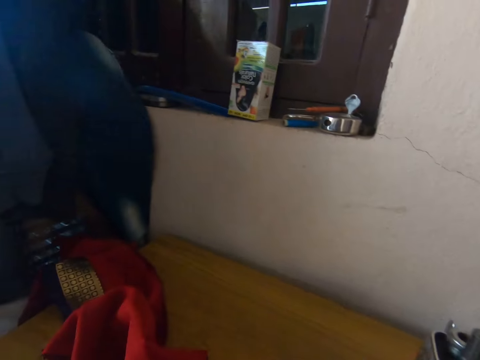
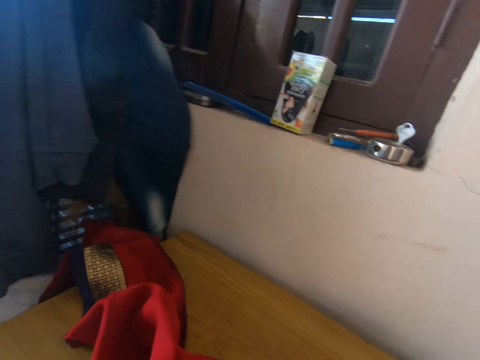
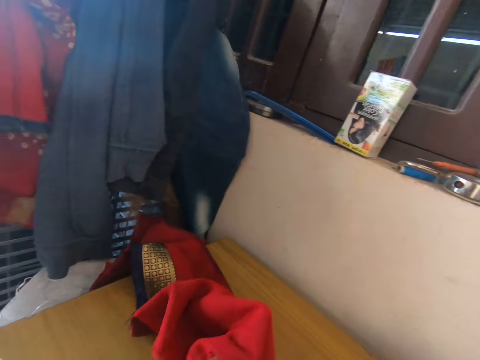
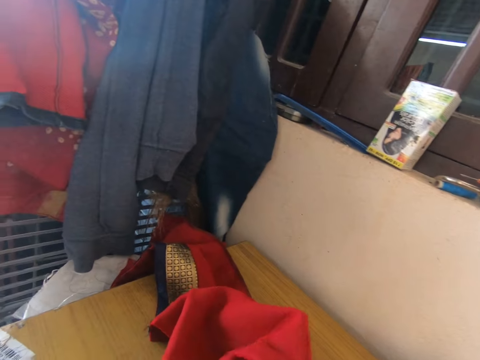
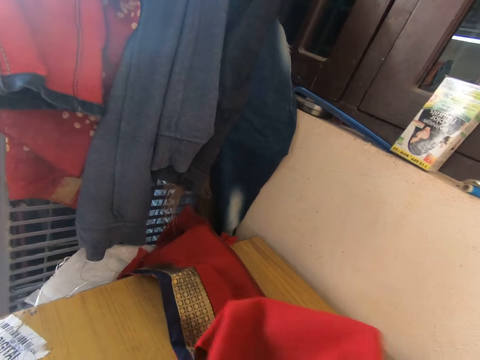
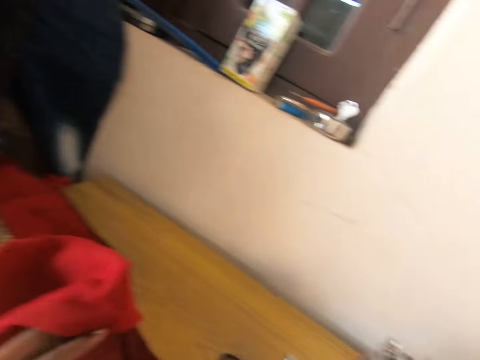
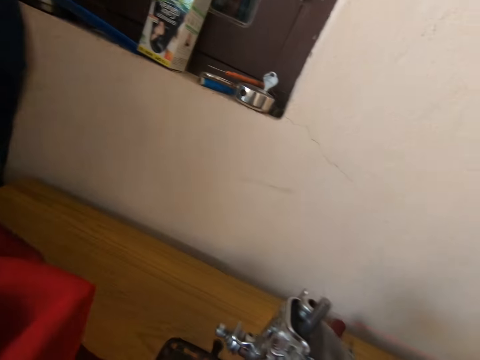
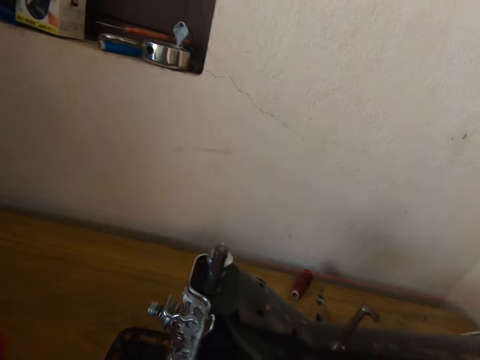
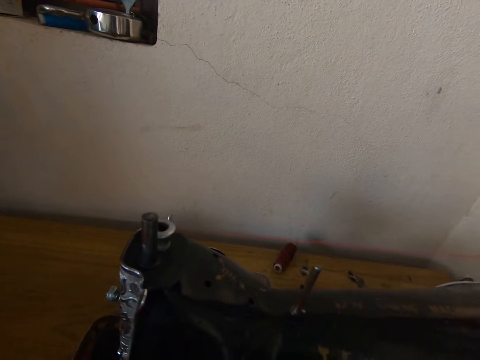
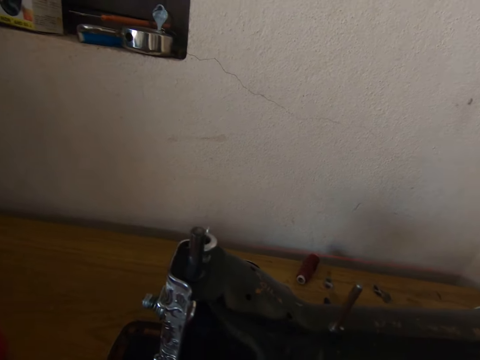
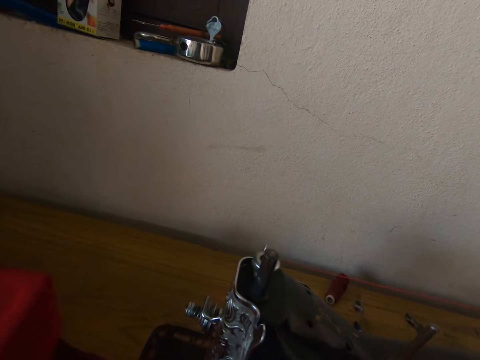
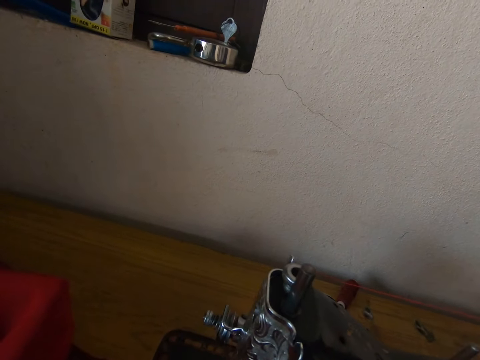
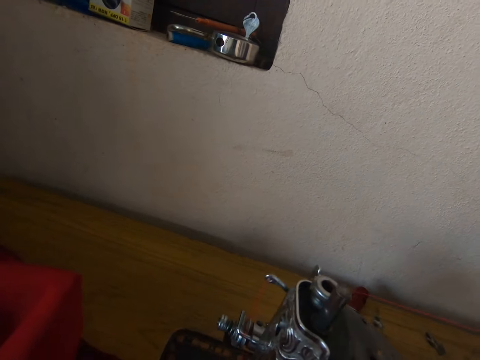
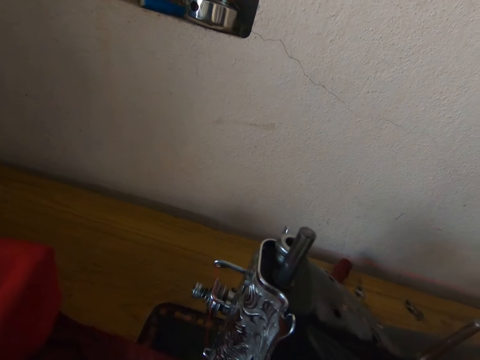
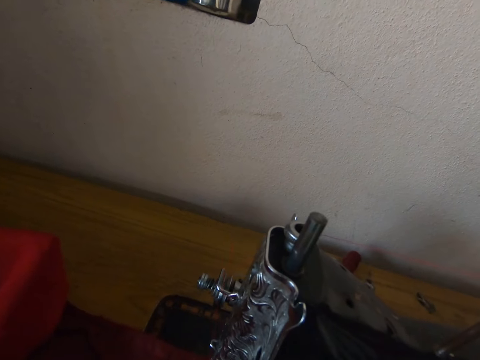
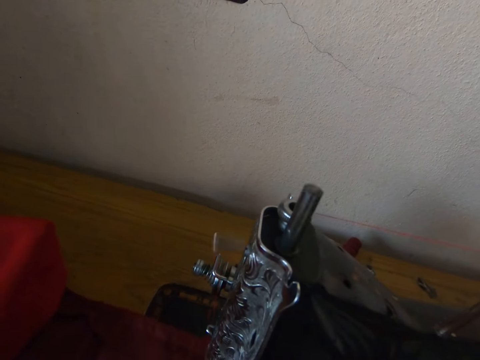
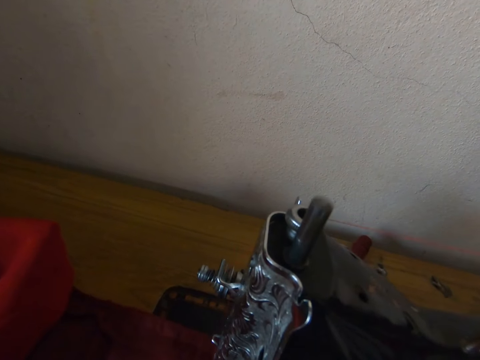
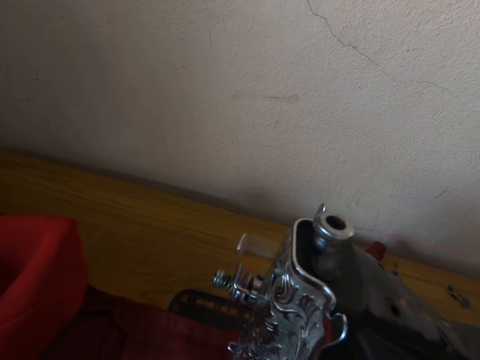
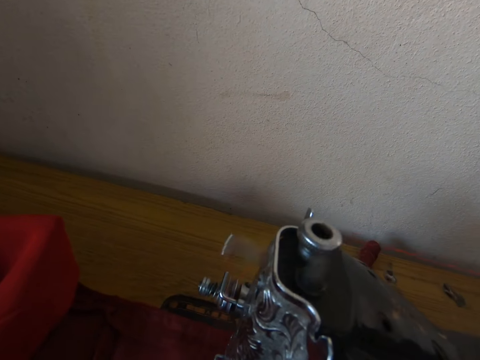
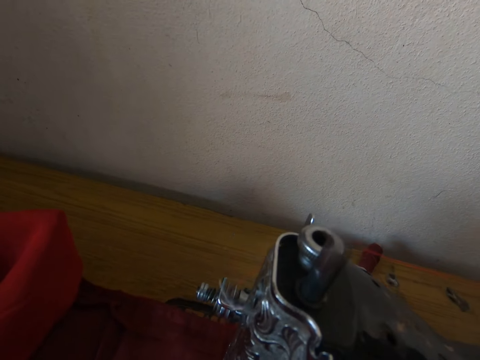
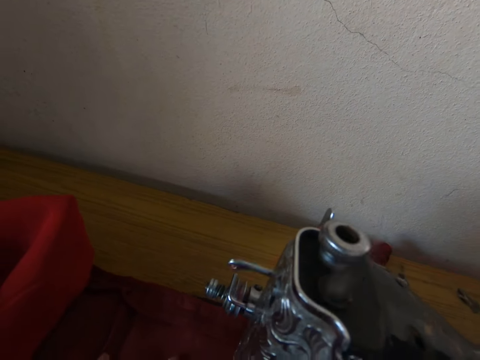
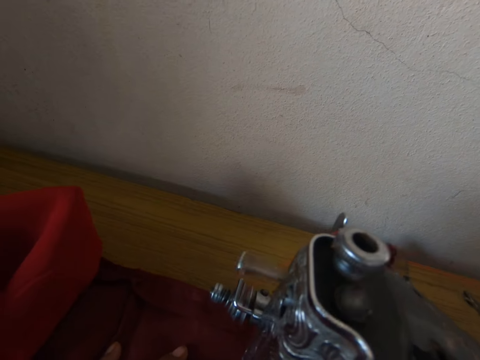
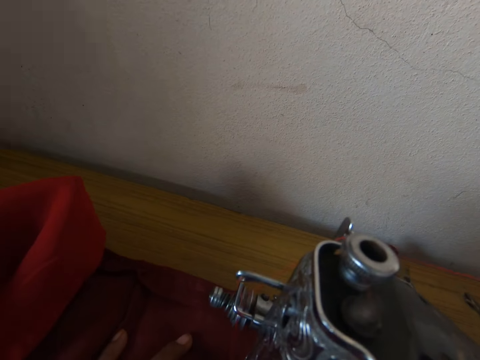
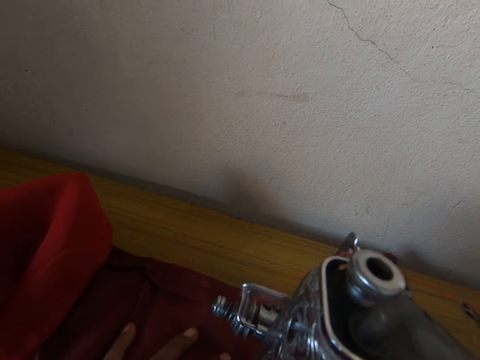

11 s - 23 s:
The camera wearer looks around the room. They pick up the cloth. They operate a tailoring machine. They sew the cloth.

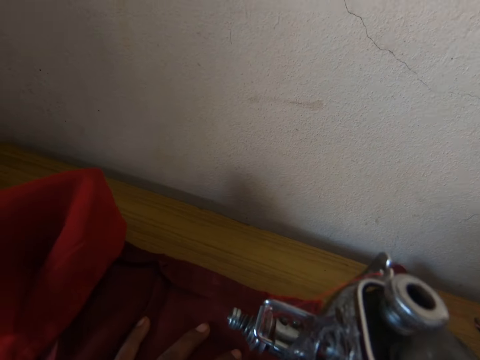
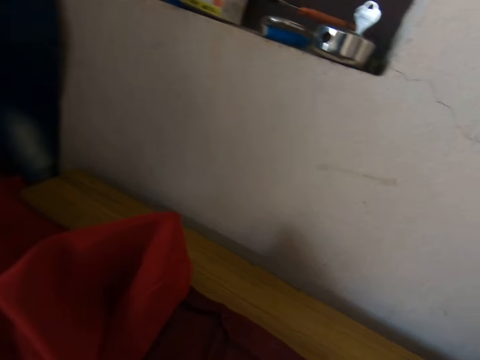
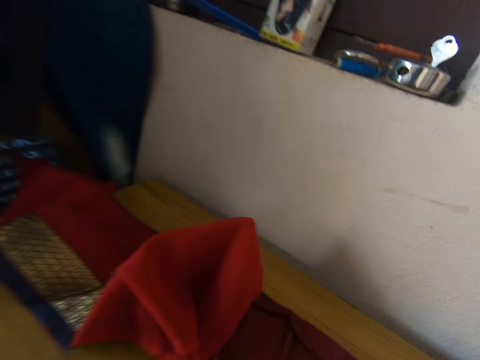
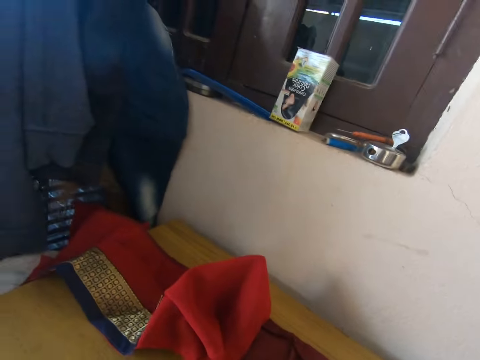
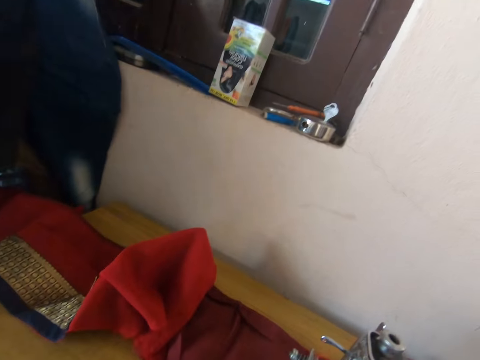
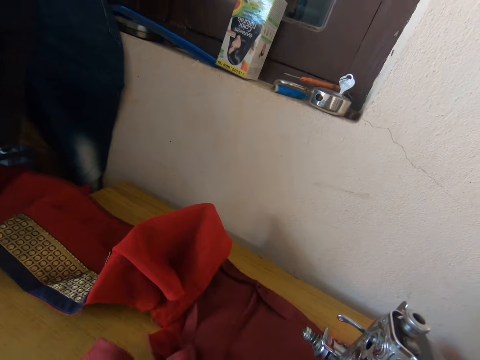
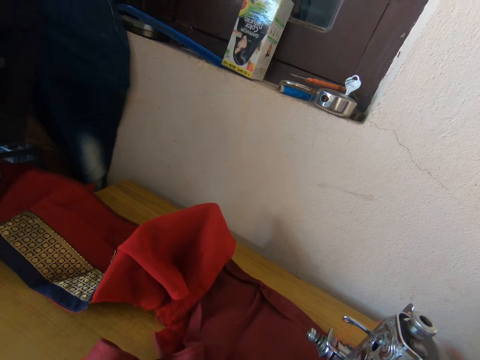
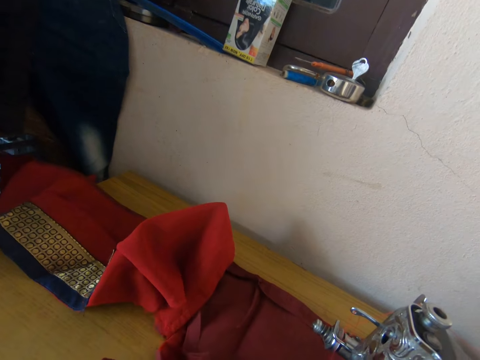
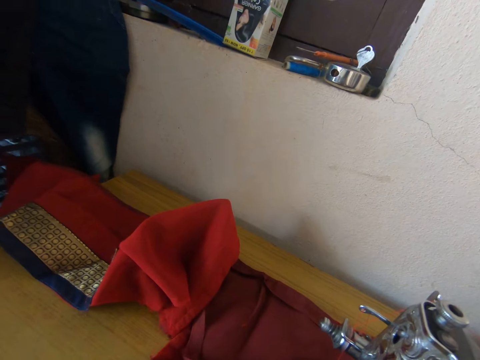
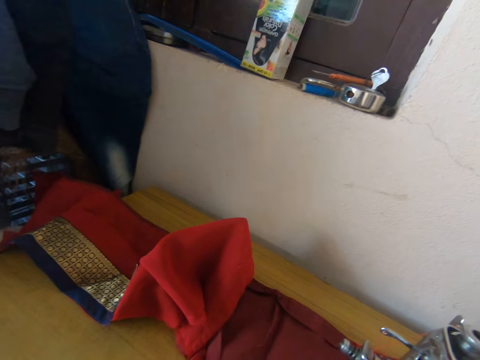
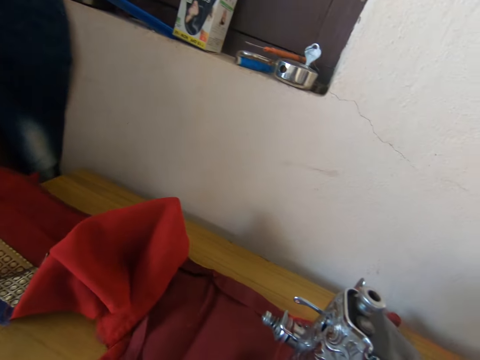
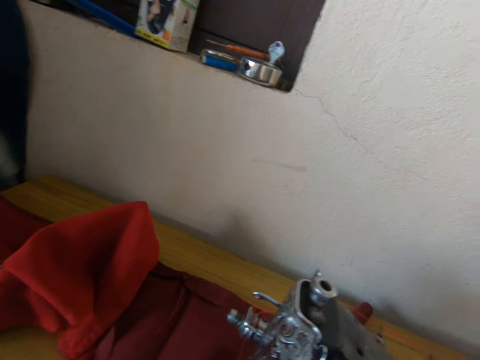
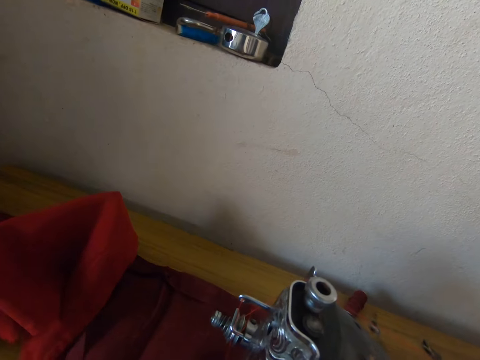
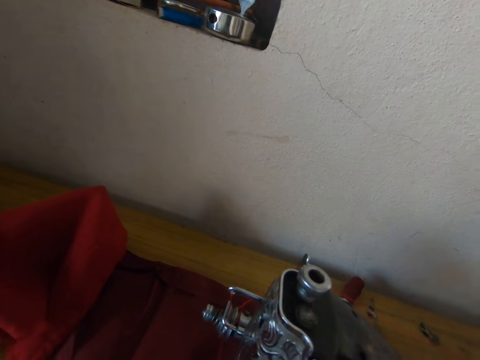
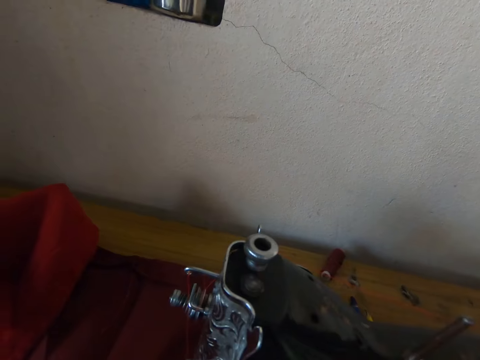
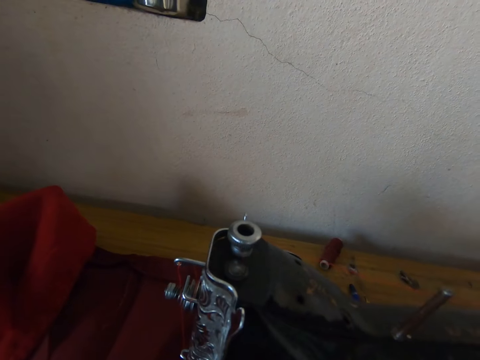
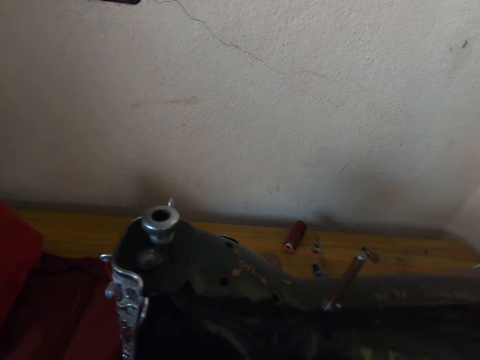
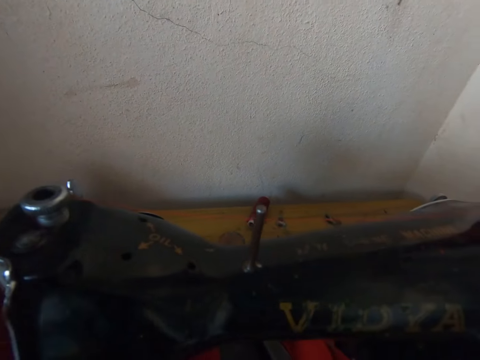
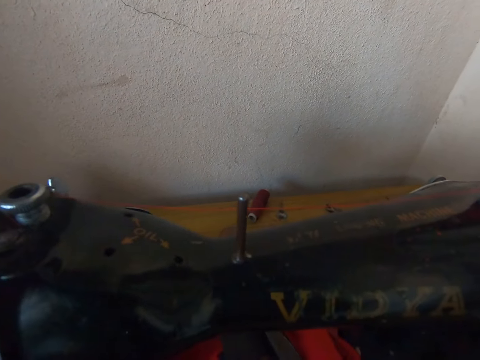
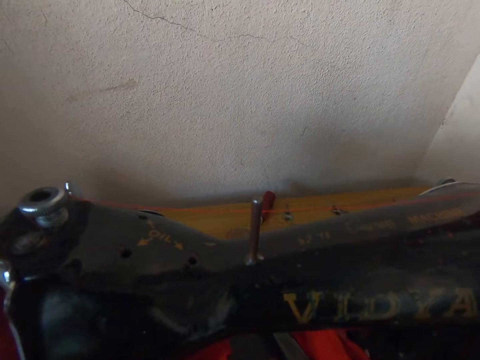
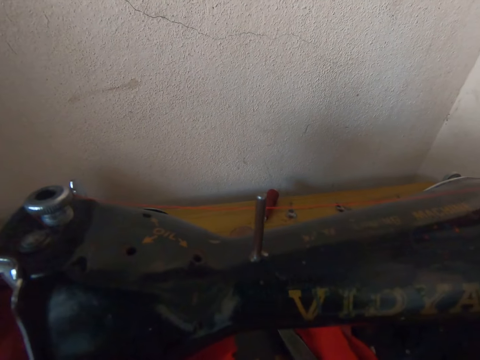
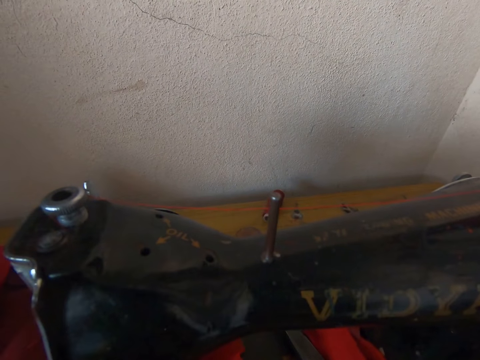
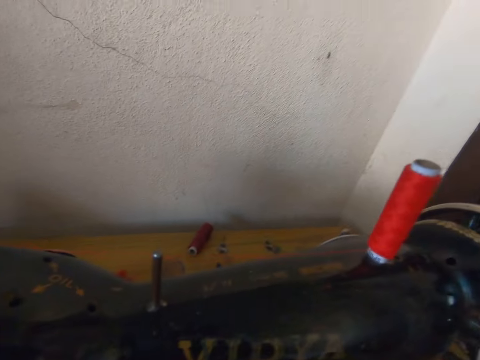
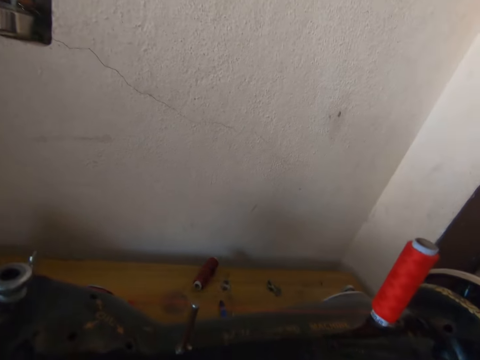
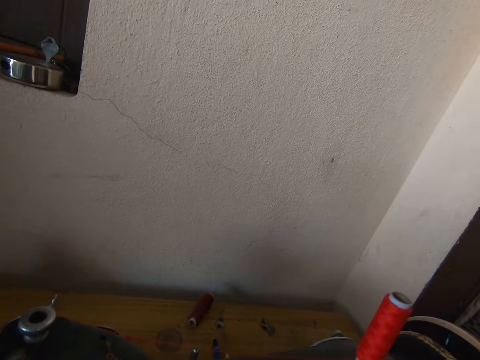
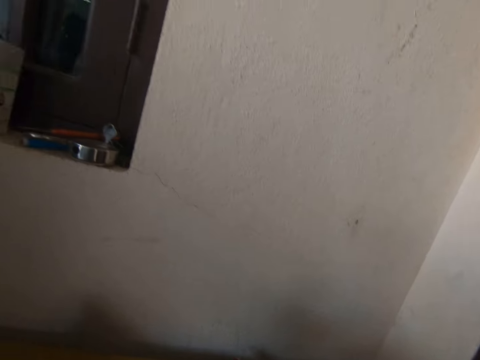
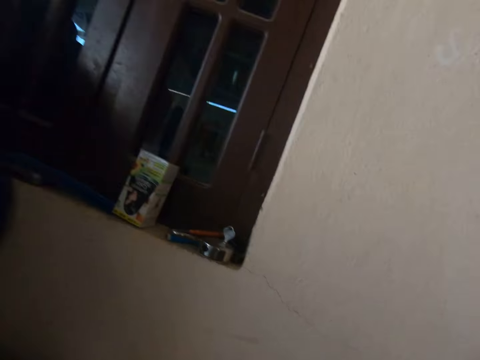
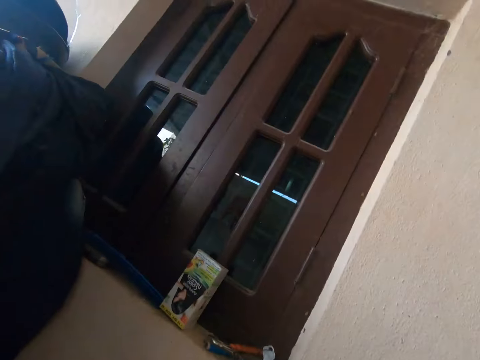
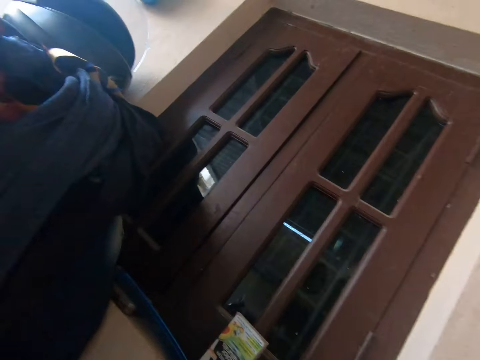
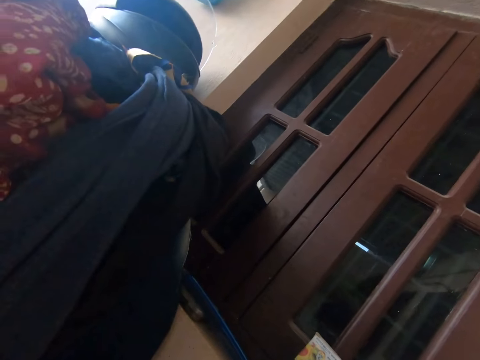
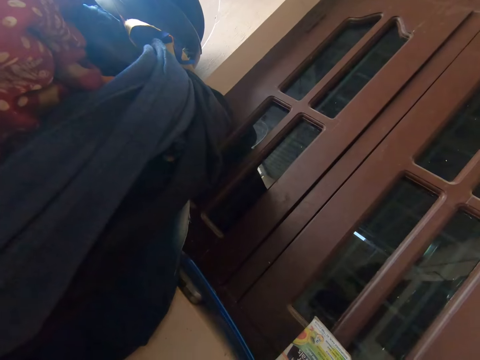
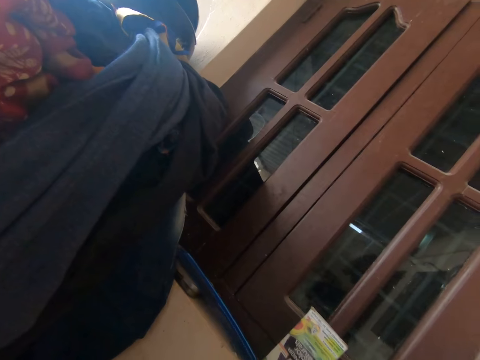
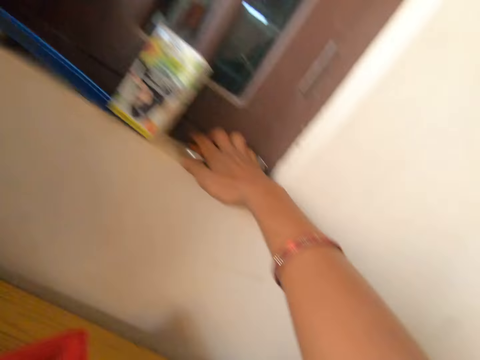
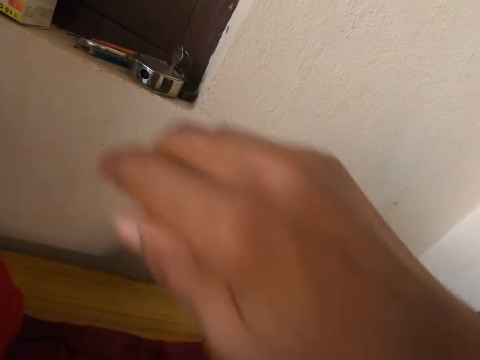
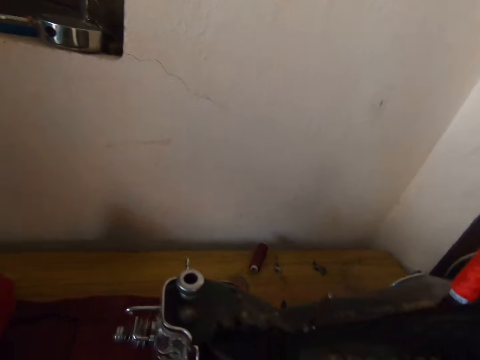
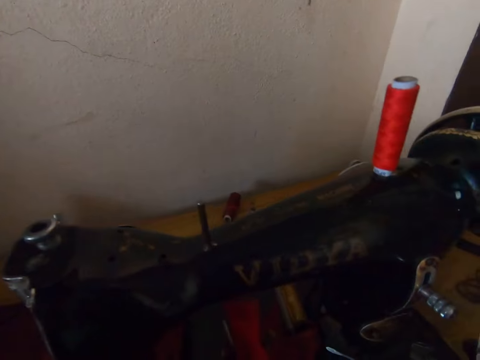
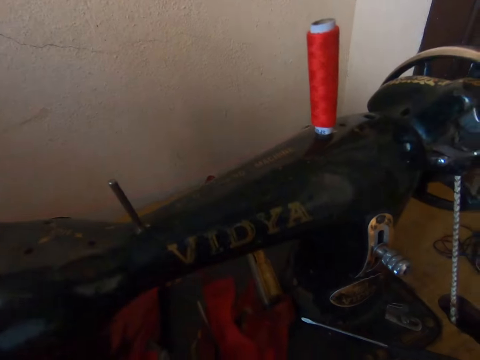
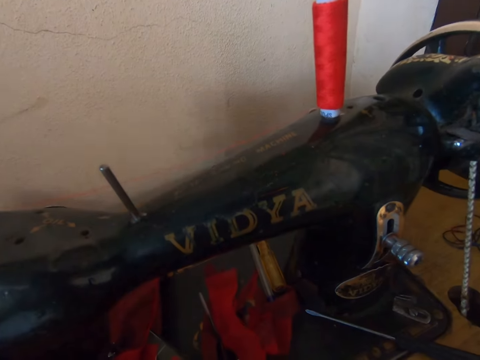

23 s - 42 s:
The camera wearer looks around the room. He sews cloth with the machine. He touches something. He lifts his hand.
